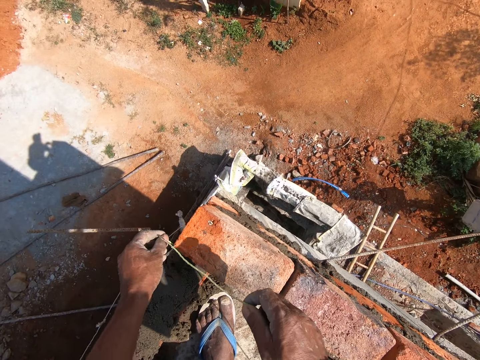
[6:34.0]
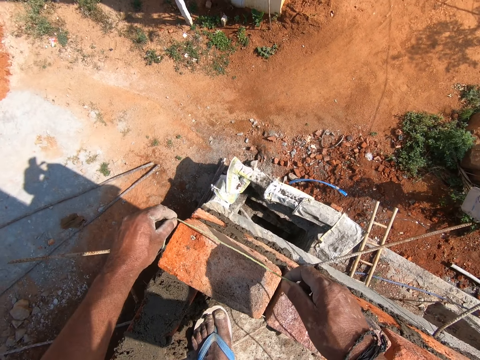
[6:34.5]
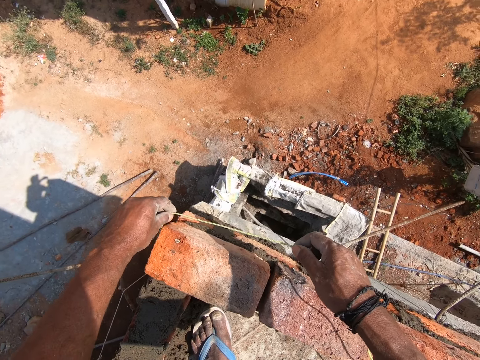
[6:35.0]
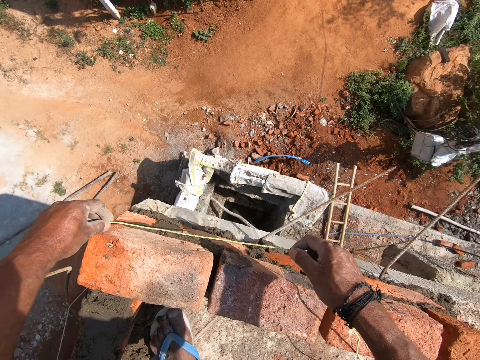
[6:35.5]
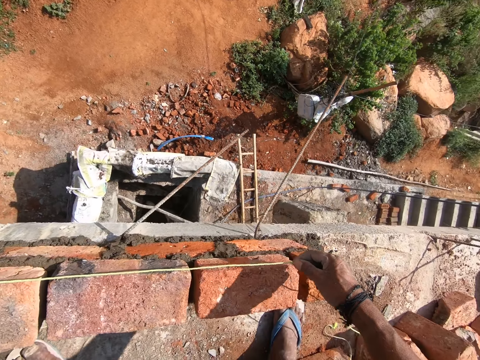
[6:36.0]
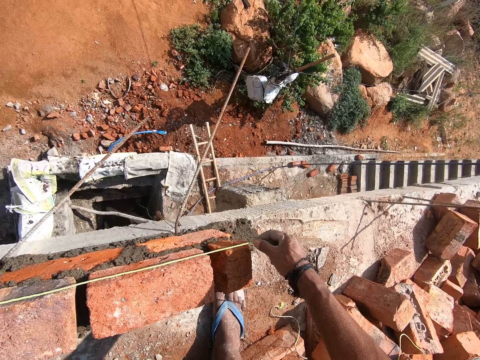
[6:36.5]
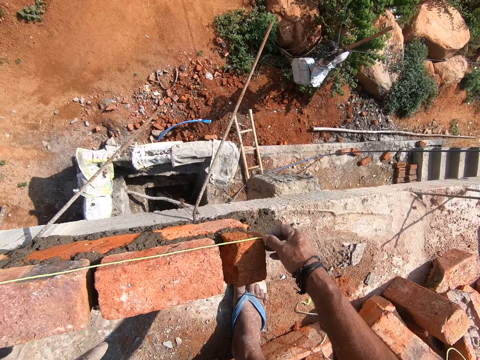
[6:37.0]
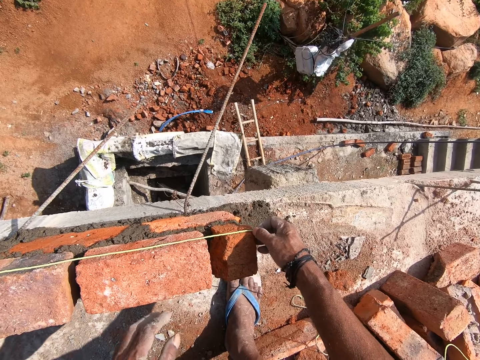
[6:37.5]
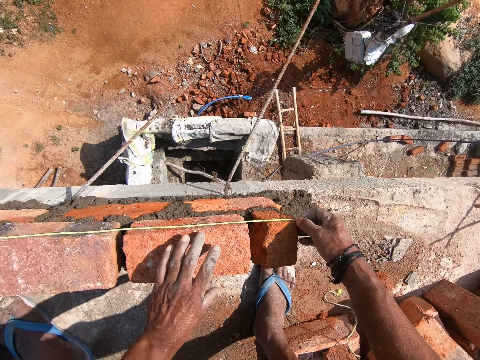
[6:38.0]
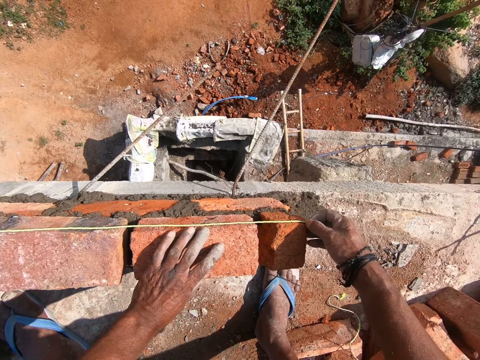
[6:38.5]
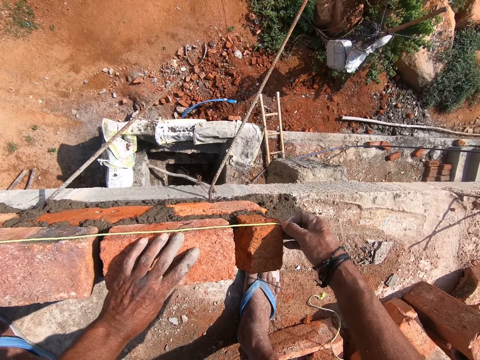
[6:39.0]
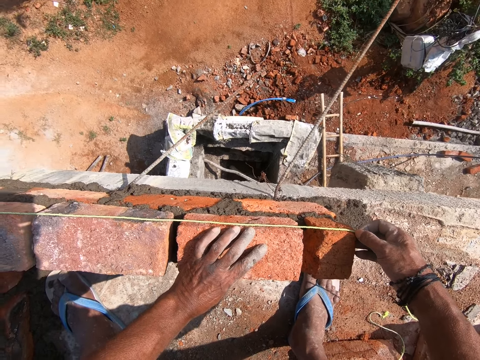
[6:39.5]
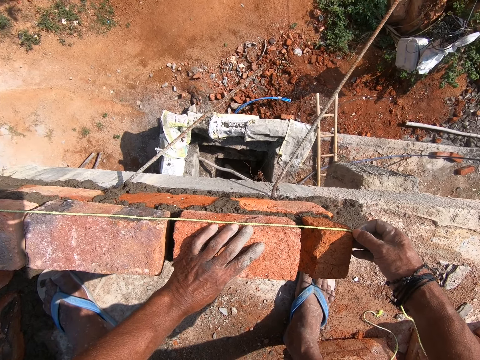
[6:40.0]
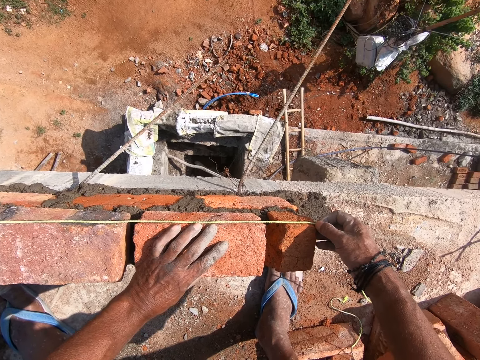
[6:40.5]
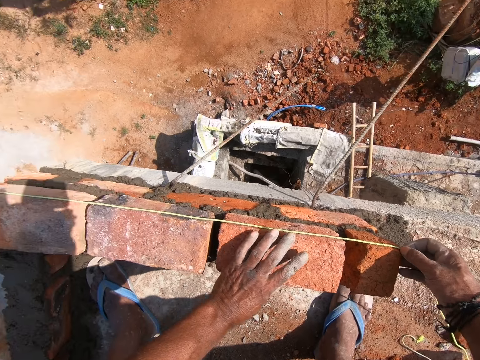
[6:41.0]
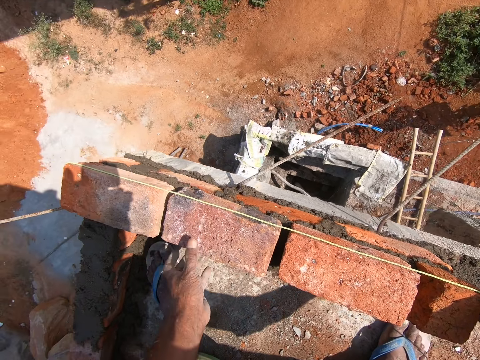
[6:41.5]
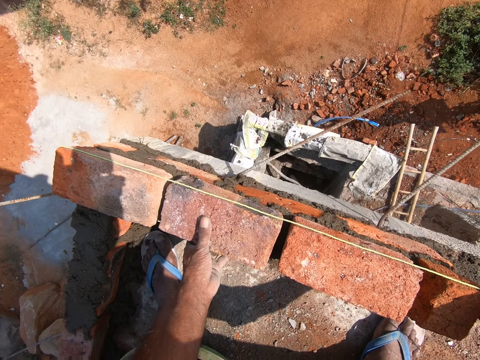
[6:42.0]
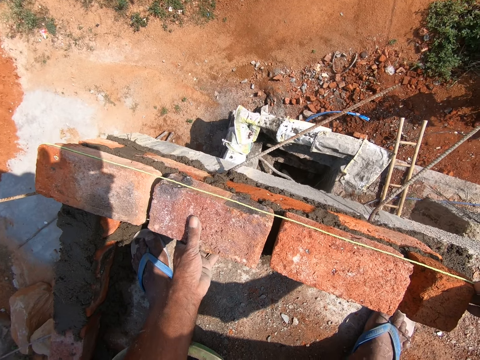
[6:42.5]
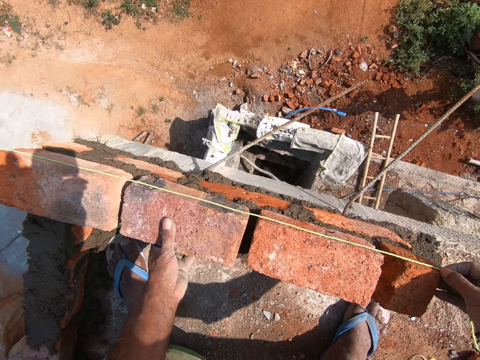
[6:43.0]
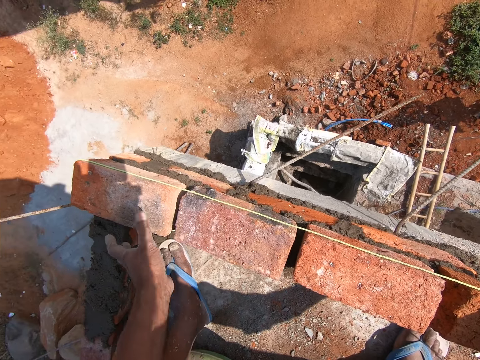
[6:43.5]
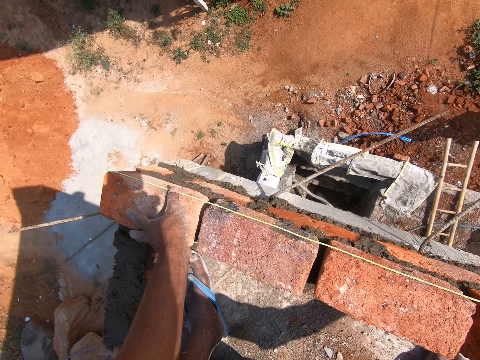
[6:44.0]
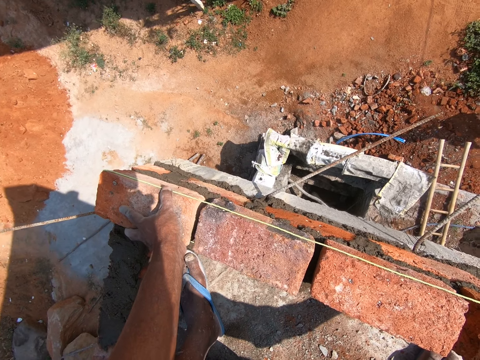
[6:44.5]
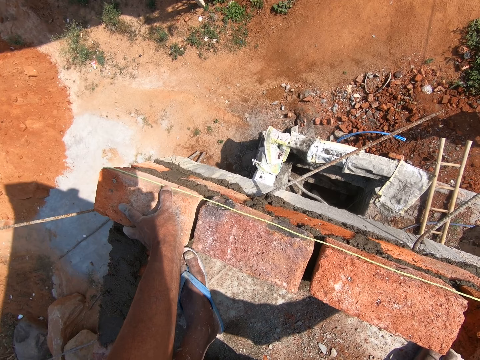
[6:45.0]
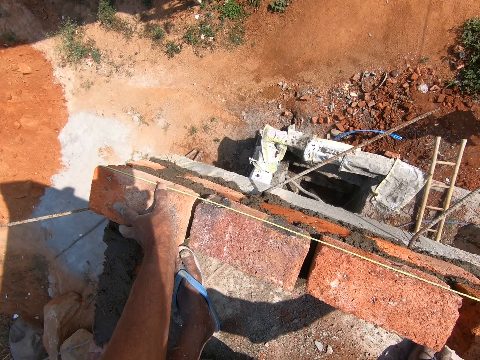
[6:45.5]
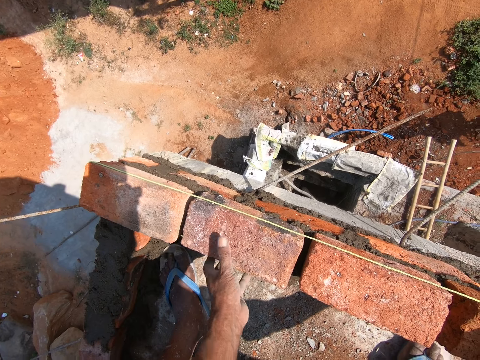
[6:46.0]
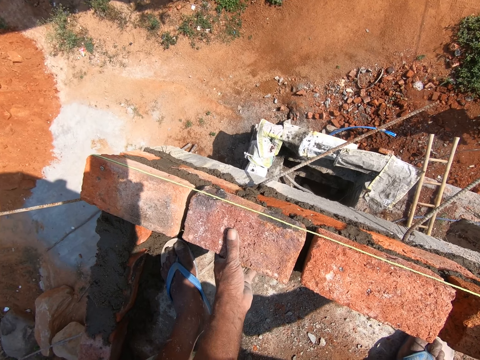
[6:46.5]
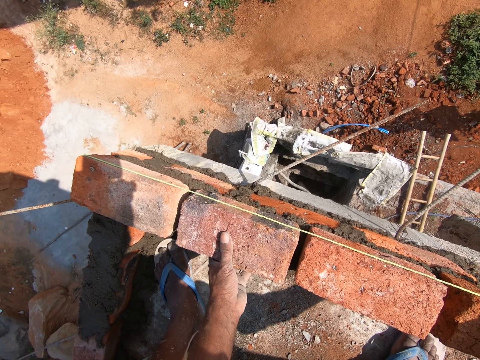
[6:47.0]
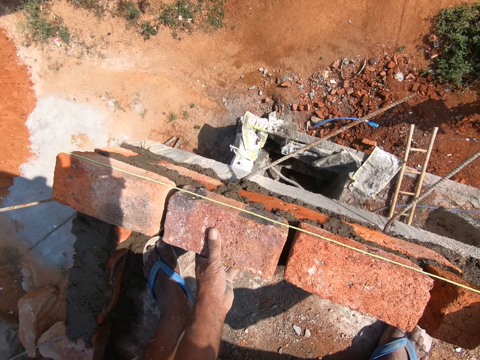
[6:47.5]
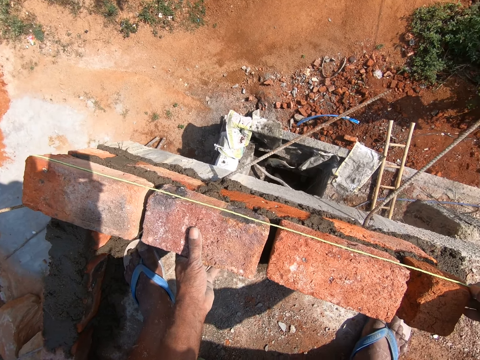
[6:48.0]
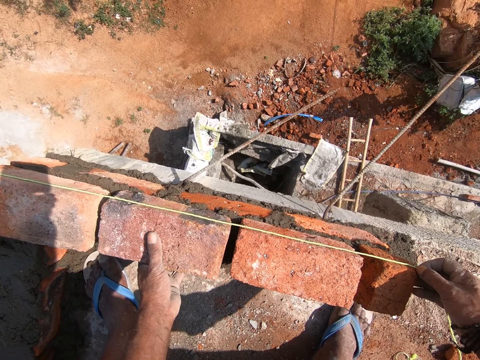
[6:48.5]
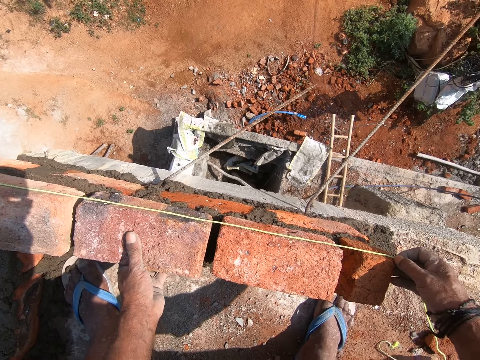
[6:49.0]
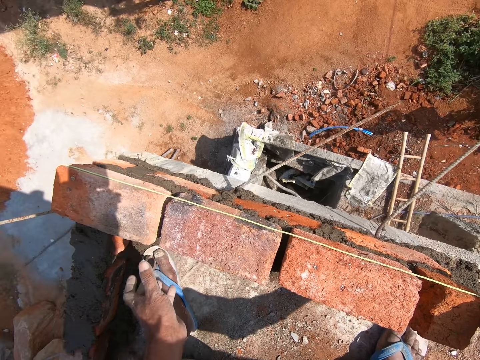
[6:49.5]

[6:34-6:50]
The camera wearer places the rope on the brick. He holds the brick with his hand. He moves the brick with his left hand. He measures the brick with the thread. He adjusts the brick with his hand. He measures the brick with the thread. He adjusts the brick with his hand.

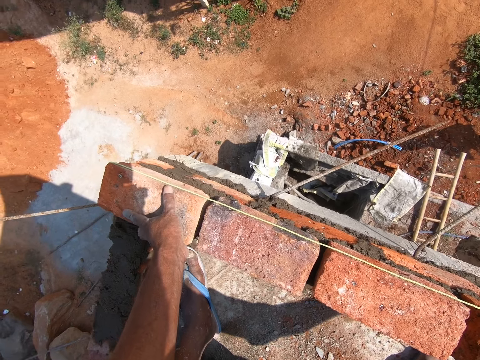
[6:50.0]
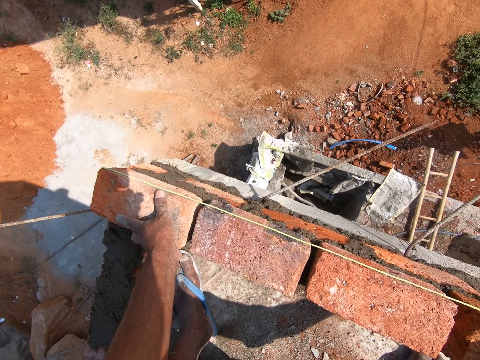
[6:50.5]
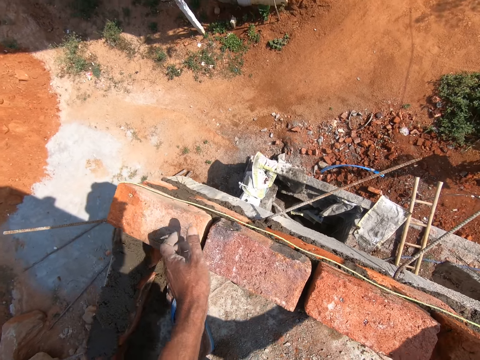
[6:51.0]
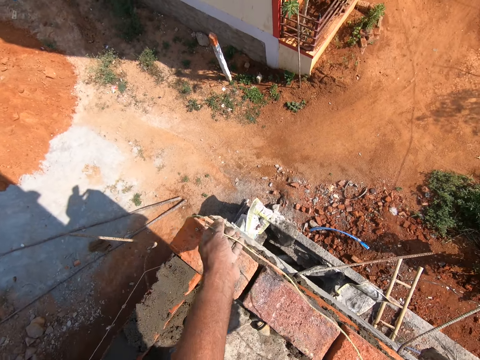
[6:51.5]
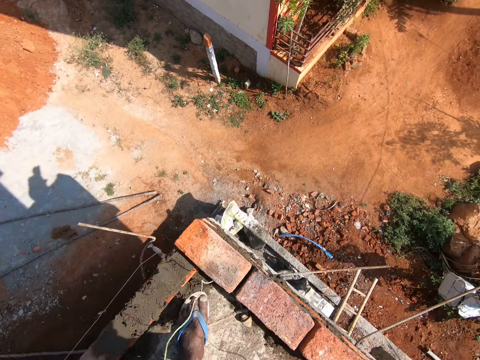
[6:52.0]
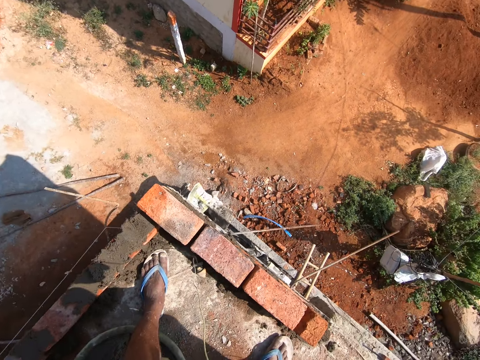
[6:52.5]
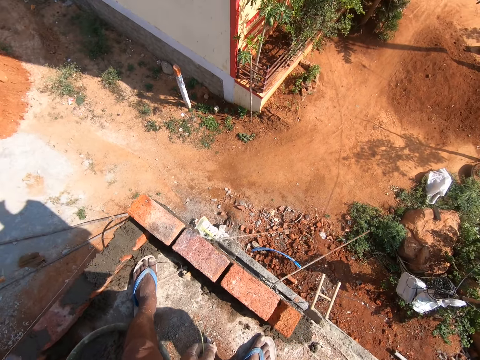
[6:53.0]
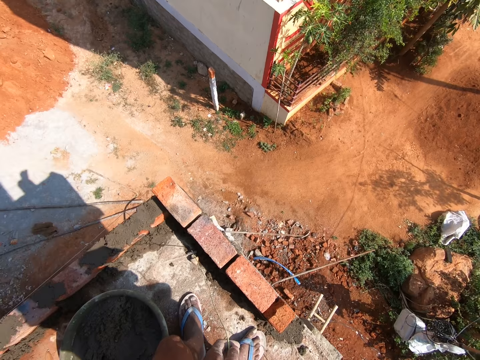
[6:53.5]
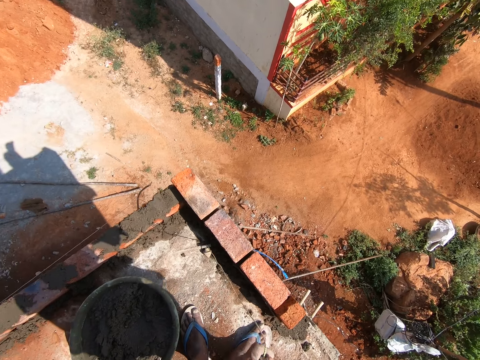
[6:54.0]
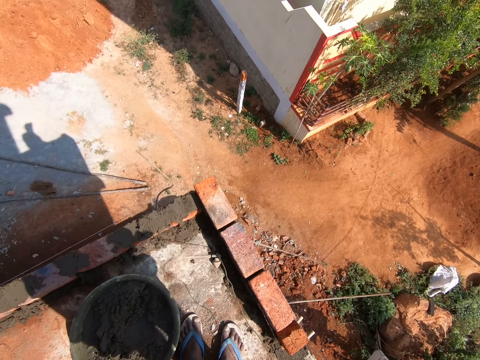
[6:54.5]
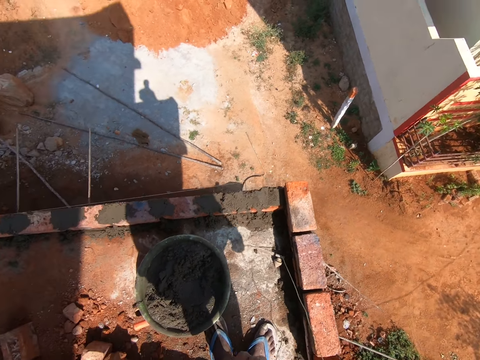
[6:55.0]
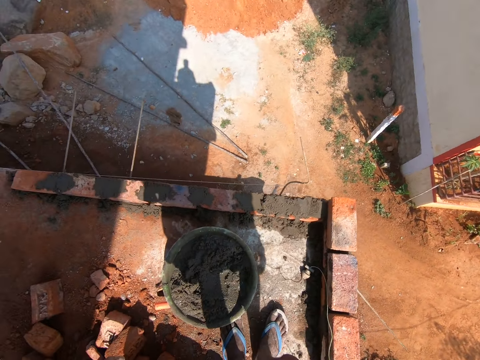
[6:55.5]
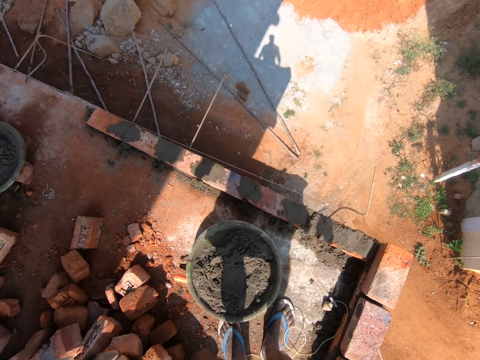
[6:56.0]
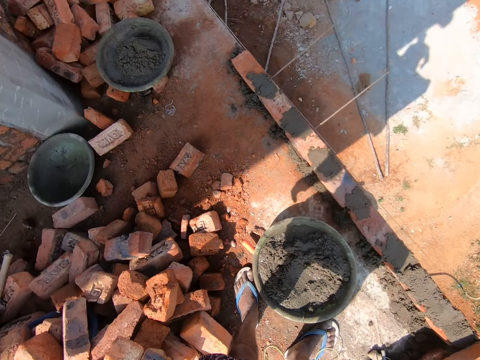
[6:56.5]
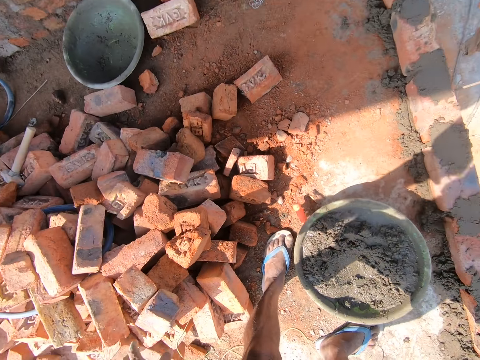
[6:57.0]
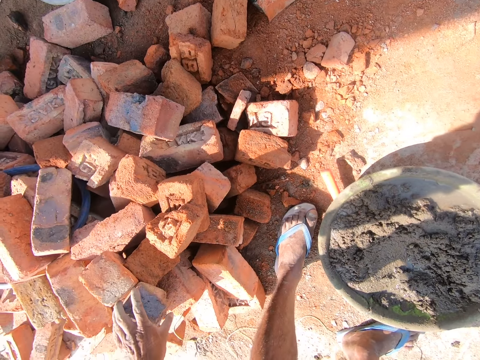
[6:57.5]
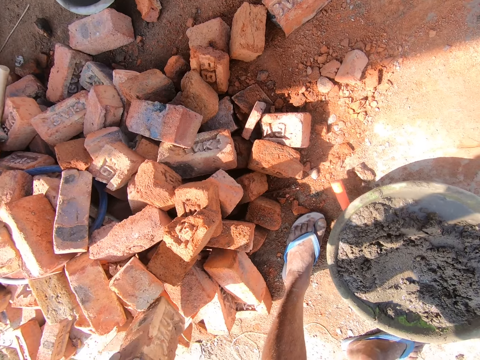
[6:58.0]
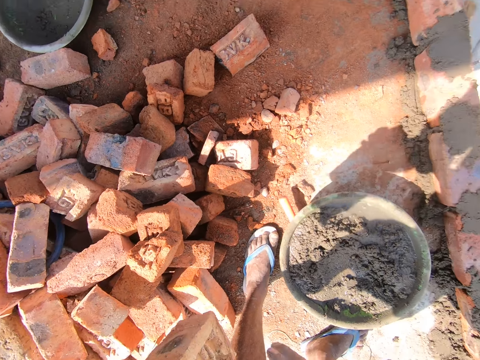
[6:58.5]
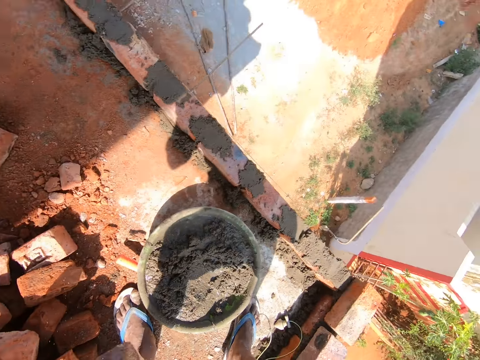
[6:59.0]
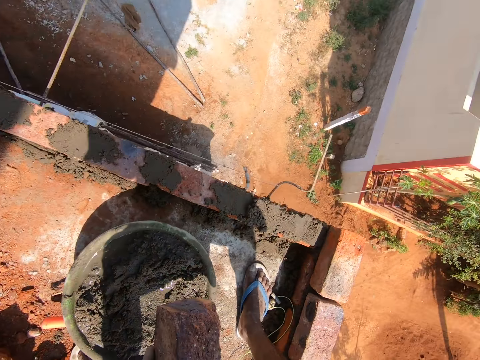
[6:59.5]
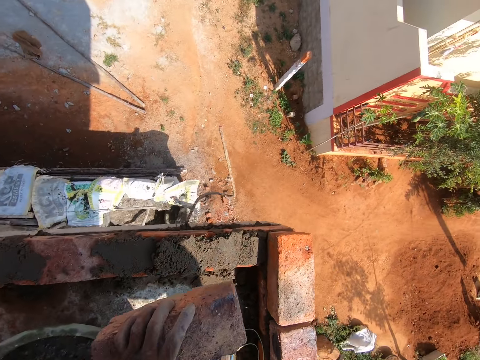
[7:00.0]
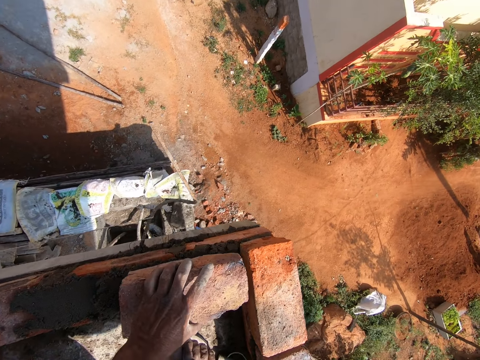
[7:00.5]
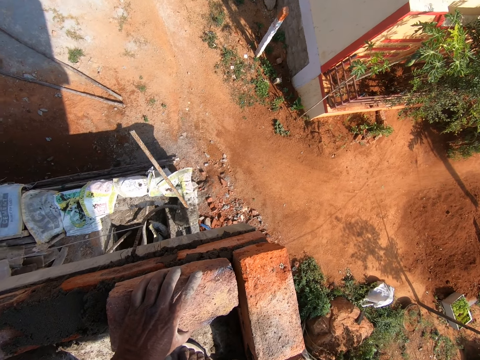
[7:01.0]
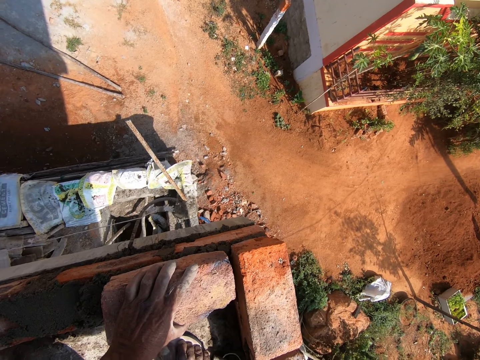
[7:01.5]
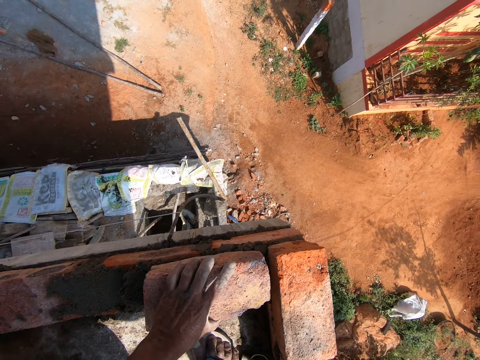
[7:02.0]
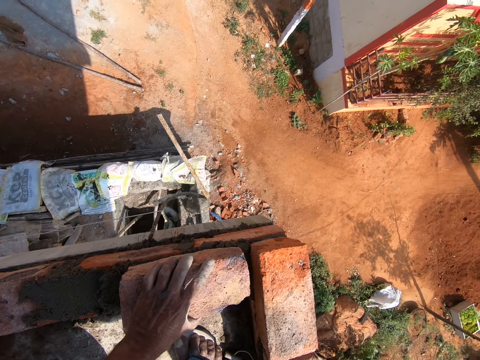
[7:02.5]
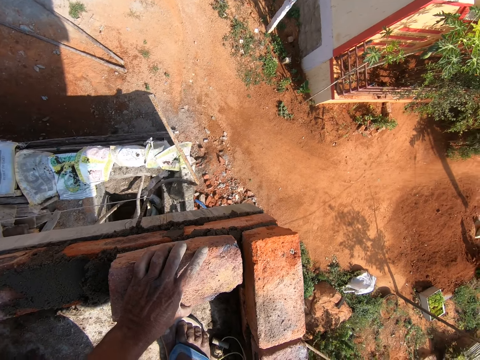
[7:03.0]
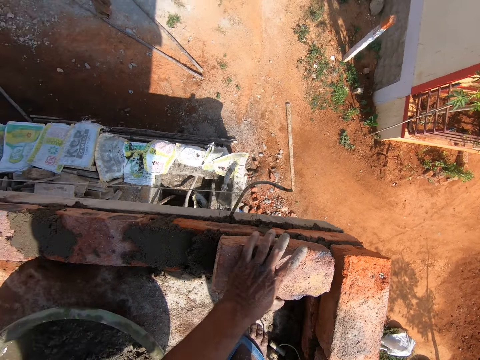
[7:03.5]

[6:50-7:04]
The camera wearer picks up the thread with his hand. He removes the rope from the brick. He walks around the area. He picks the brick from the floor. He places the brick on the mortar.
